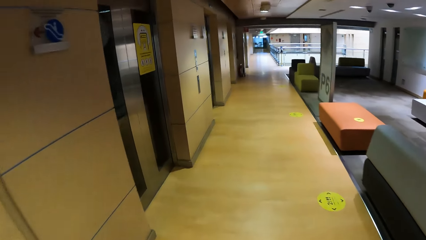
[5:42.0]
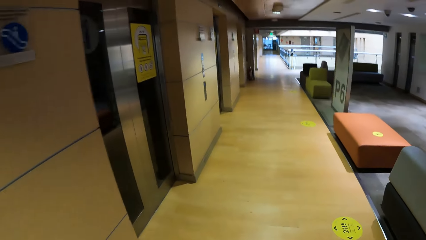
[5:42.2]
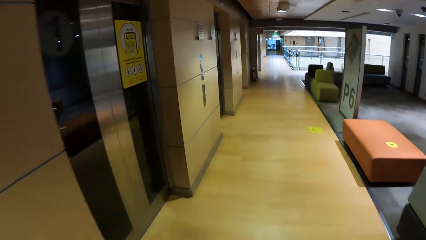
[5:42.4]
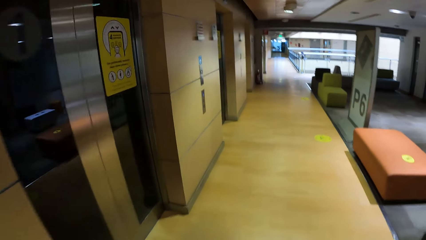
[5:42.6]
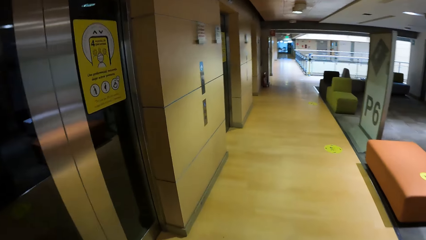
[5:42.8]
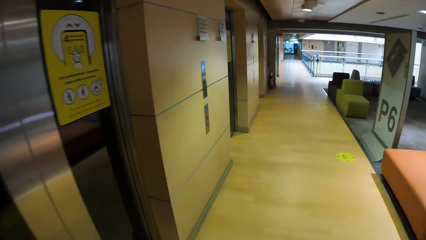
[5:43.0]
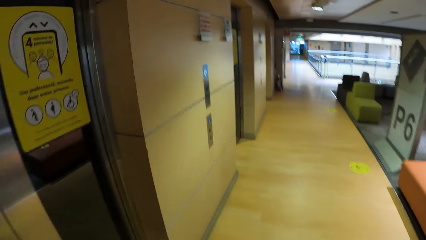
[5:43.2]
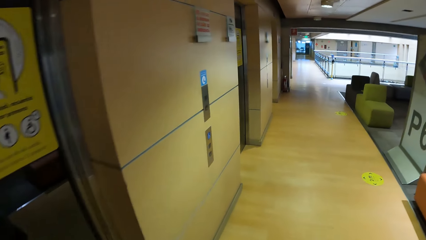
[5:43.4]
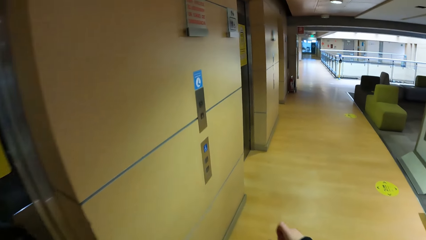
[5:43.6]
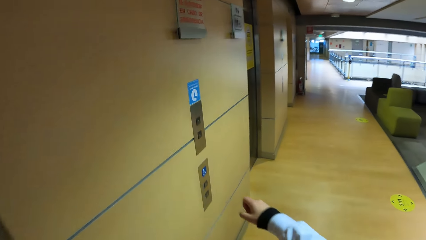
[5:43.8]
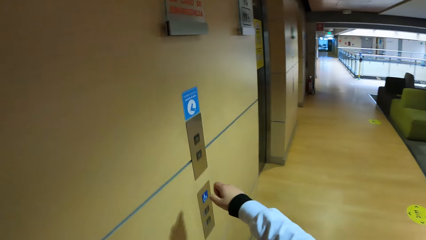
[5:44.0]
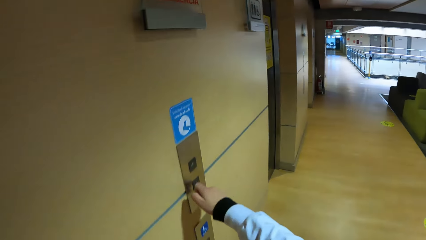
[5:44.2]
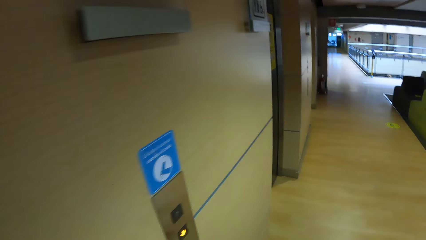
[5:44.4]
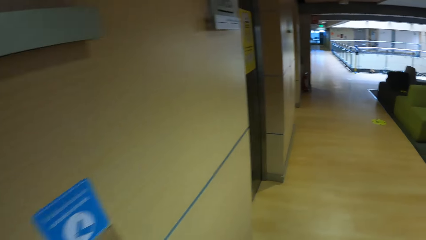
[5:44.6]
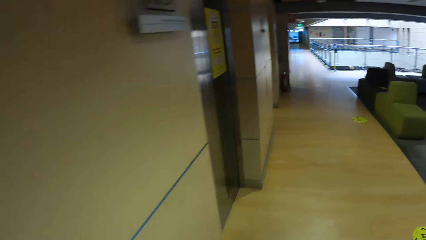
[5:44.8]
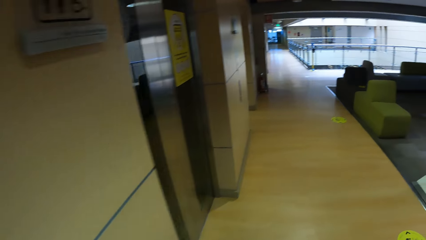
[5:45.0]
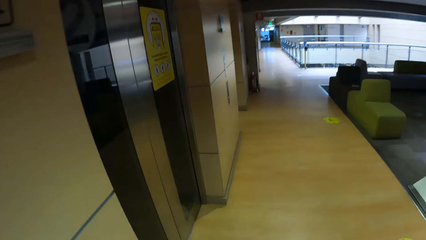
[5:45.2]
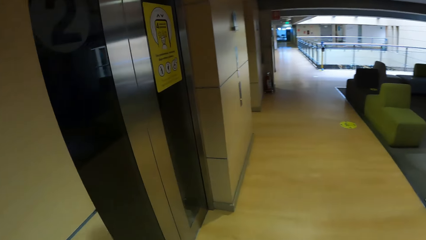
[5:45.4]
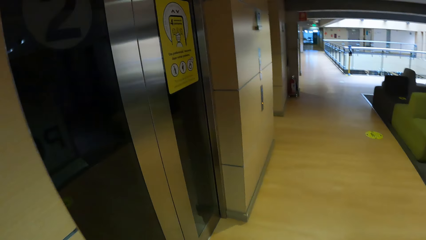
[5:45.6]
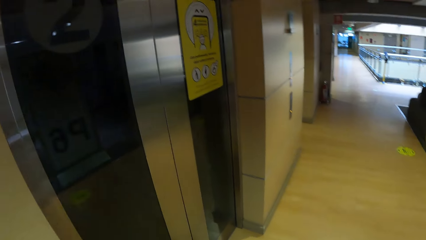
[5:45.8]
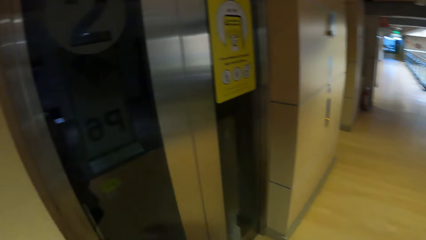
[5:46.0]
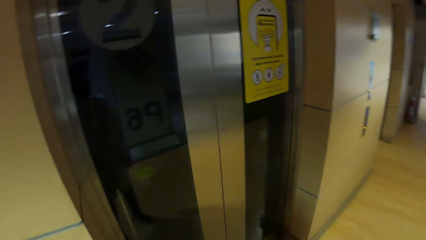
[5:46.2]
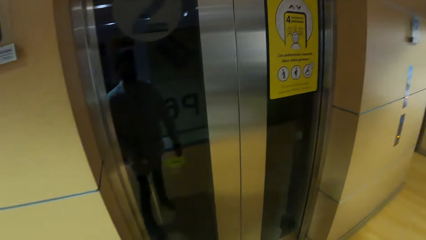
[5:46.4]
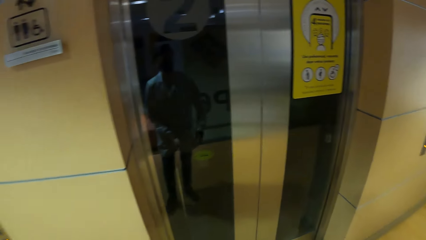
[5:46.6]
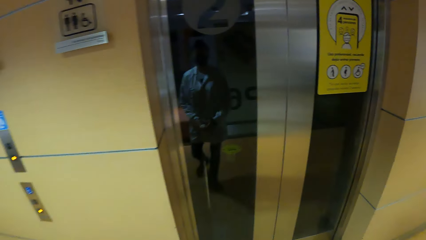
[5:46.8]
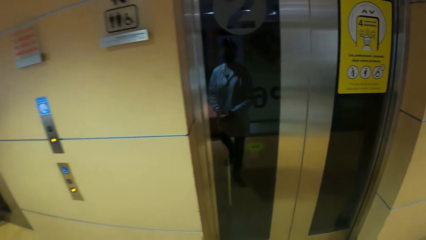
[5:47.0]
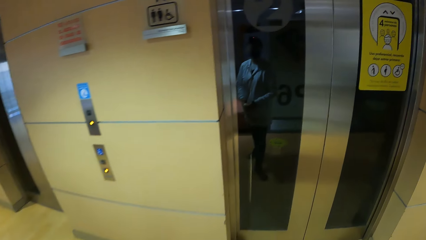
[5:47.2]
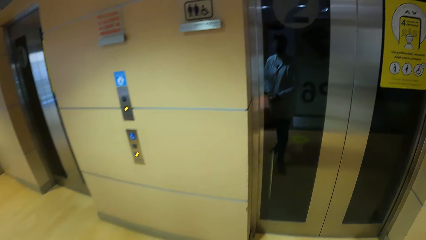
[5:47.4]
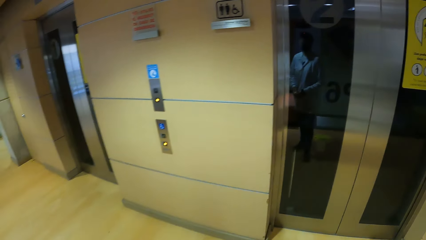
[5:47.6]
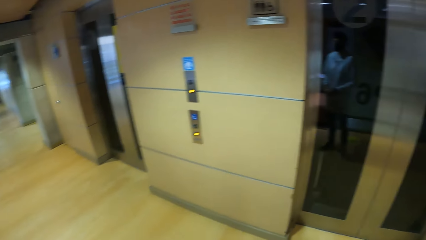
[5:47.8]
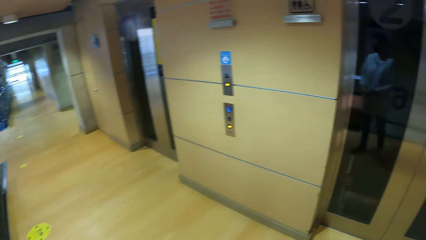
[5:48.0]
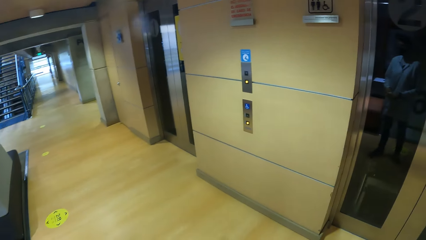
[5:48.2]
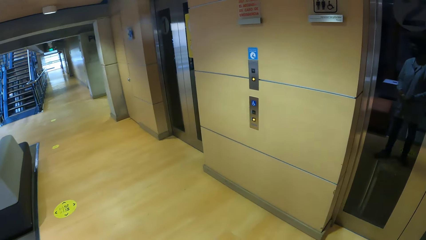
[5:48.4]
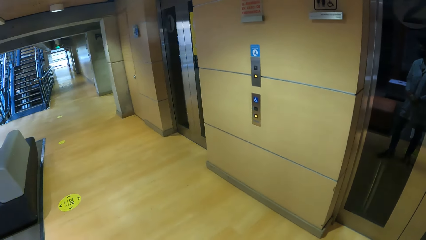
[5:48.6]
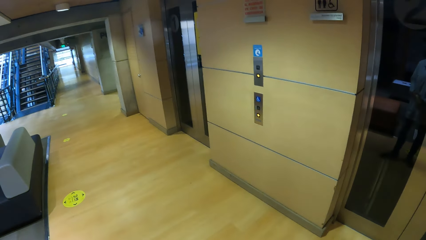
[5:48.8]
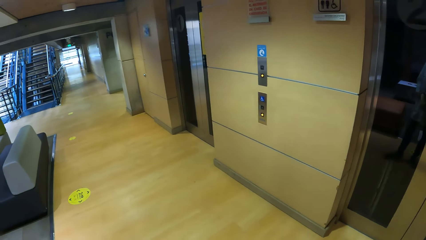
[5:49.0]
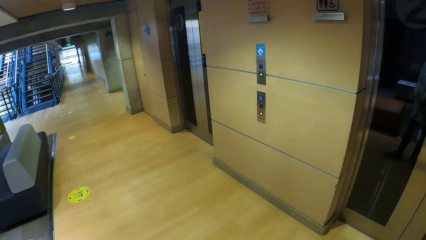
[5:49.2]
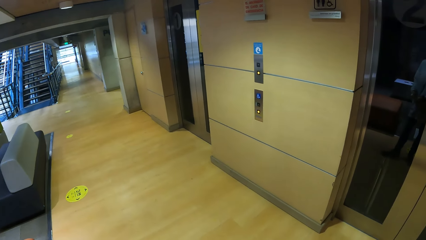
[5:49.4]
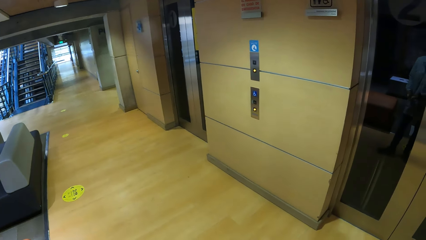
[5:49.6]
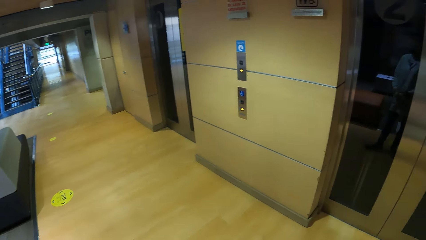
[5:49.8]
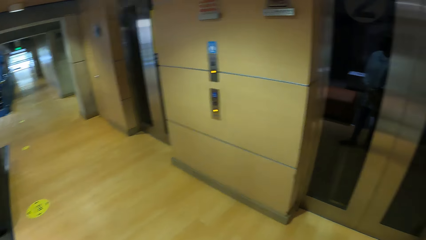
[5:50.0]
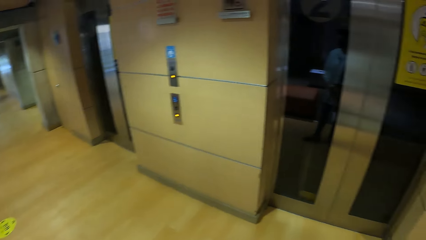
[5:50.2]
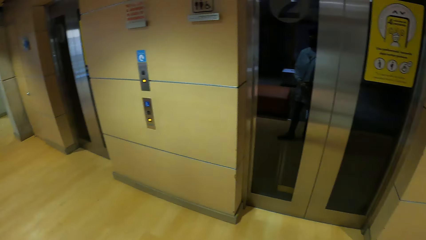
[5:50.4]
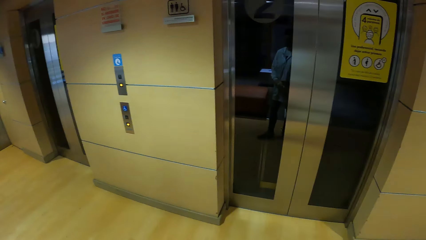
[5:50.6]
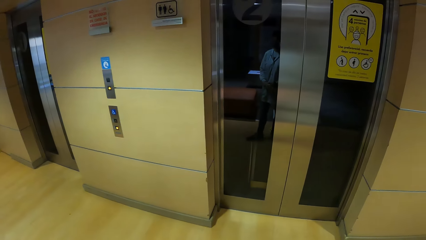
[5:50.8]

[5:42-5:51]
The camera wearer operates the elevator control with her right hand. She moves around and looks around.

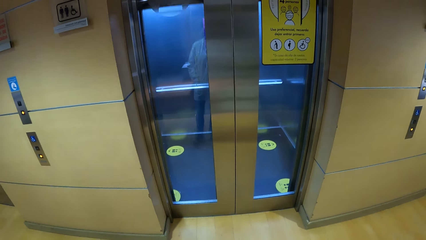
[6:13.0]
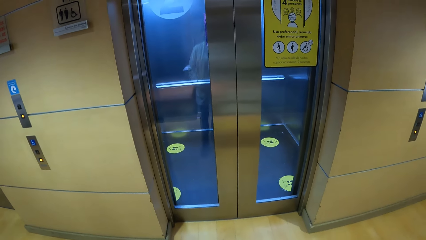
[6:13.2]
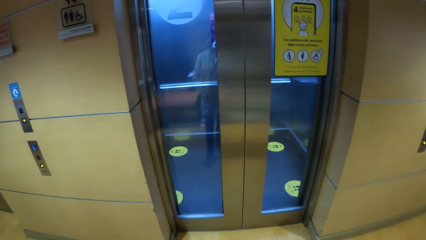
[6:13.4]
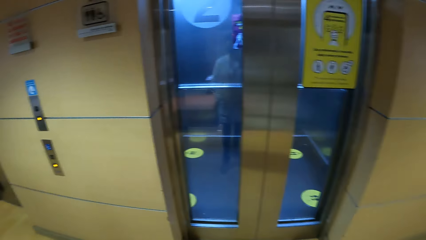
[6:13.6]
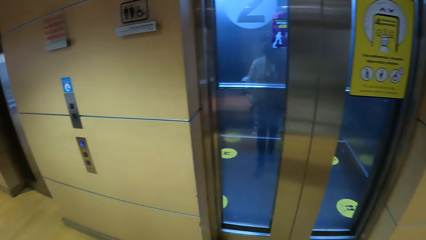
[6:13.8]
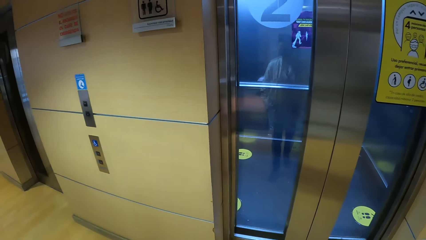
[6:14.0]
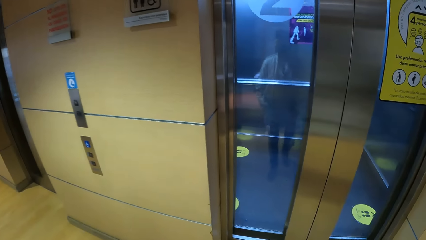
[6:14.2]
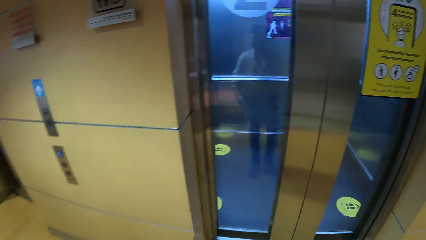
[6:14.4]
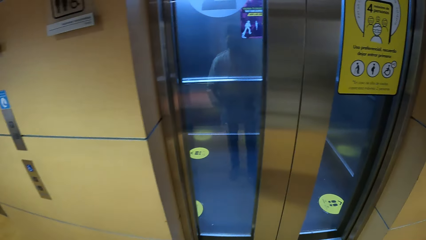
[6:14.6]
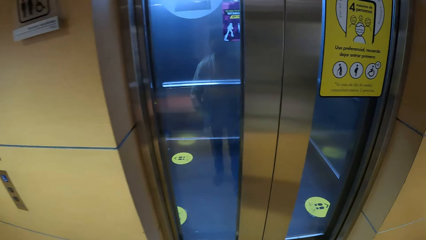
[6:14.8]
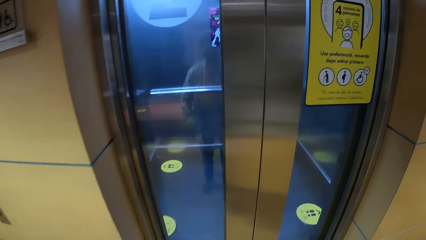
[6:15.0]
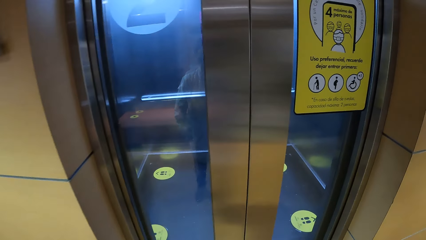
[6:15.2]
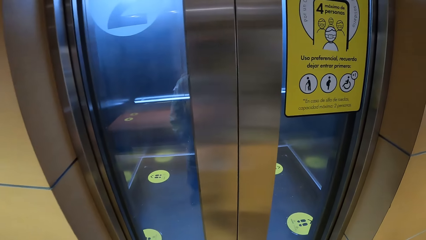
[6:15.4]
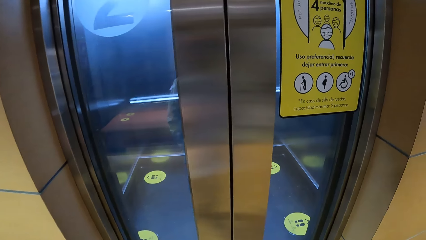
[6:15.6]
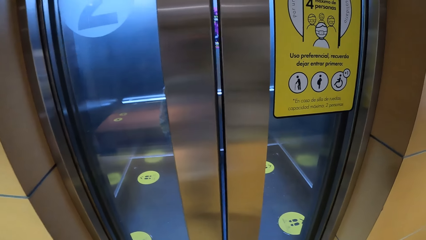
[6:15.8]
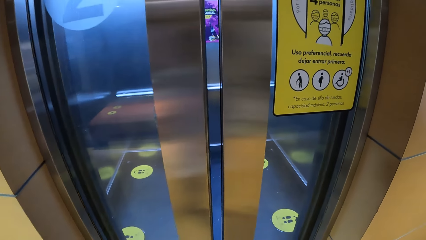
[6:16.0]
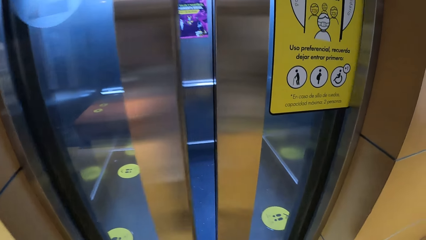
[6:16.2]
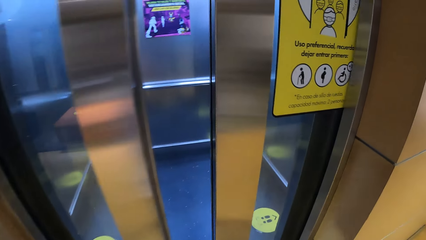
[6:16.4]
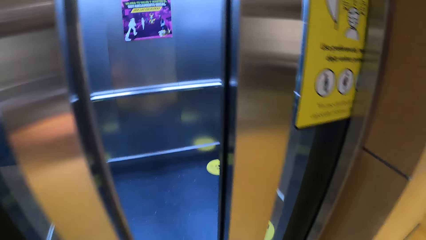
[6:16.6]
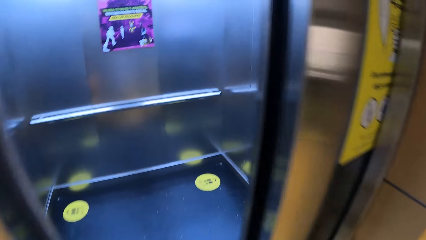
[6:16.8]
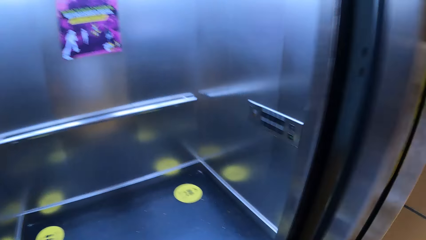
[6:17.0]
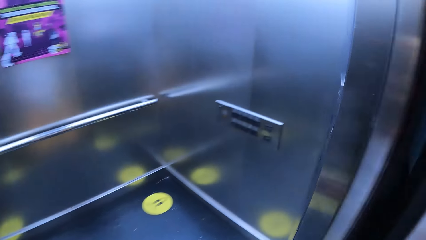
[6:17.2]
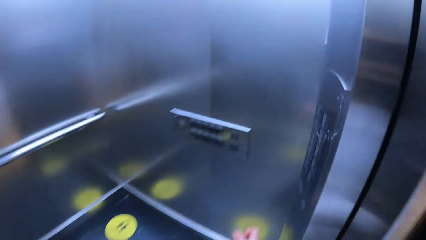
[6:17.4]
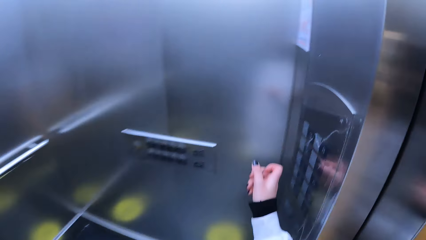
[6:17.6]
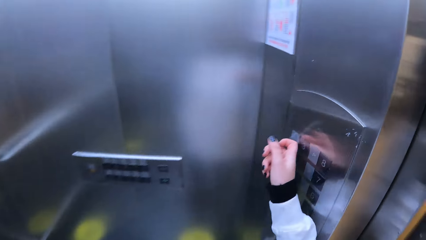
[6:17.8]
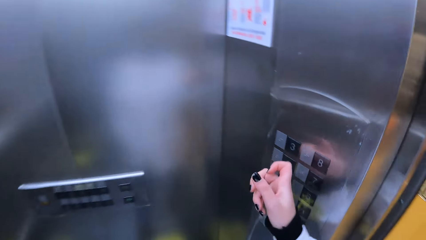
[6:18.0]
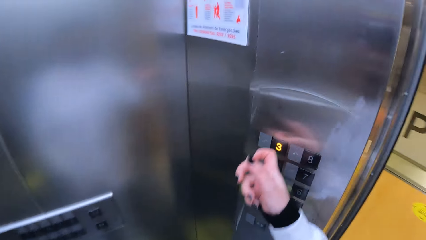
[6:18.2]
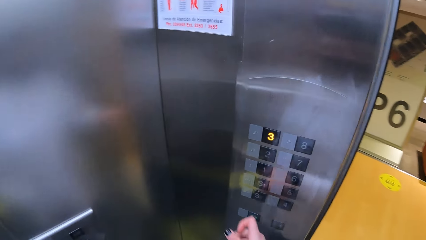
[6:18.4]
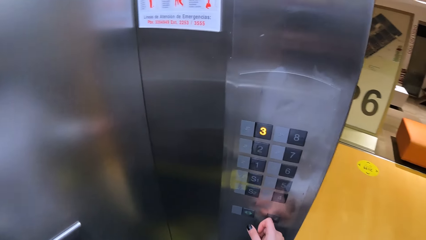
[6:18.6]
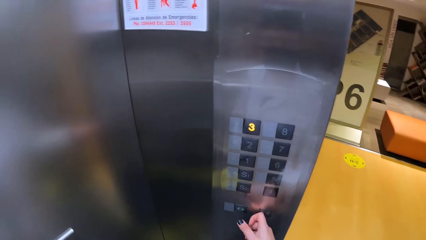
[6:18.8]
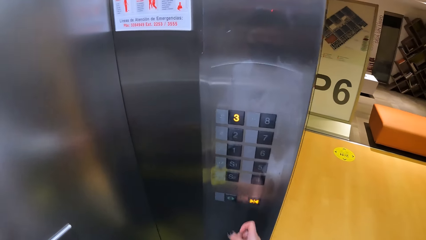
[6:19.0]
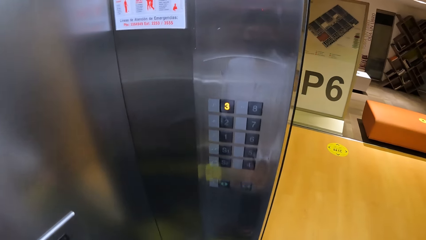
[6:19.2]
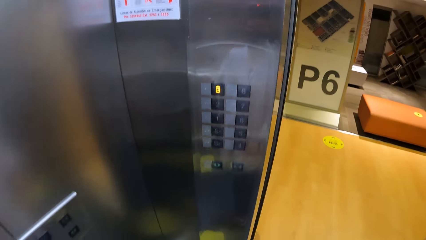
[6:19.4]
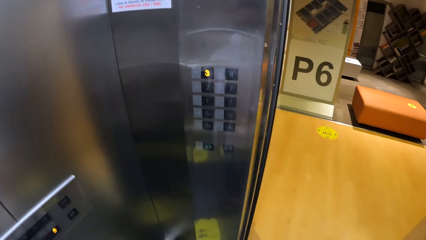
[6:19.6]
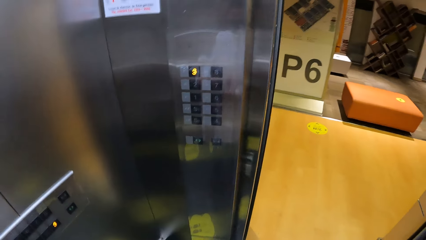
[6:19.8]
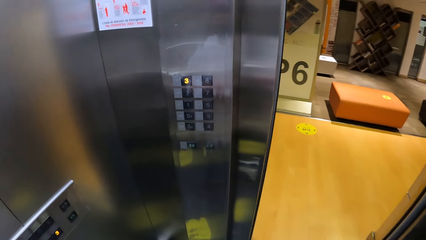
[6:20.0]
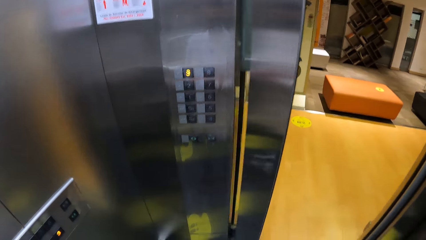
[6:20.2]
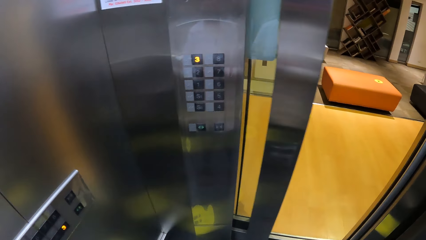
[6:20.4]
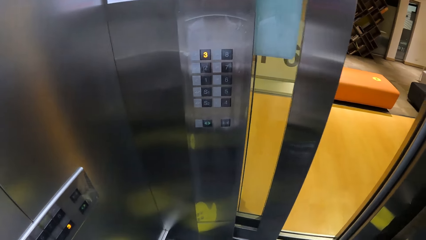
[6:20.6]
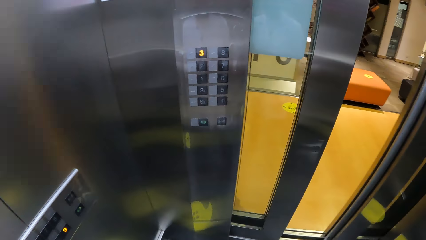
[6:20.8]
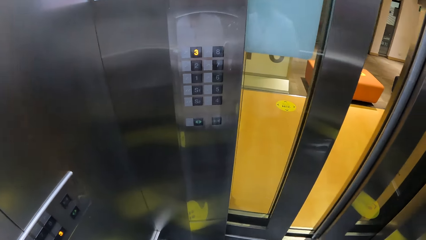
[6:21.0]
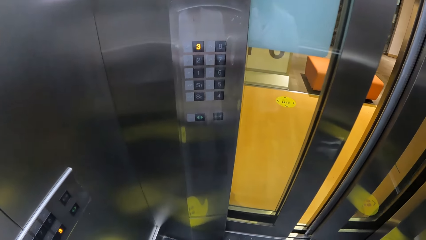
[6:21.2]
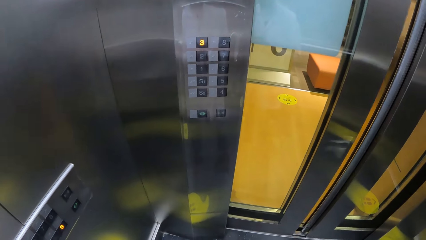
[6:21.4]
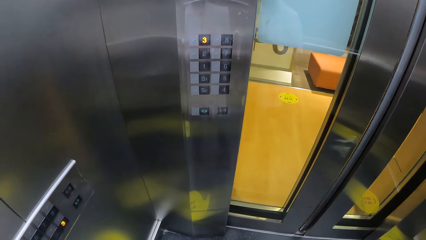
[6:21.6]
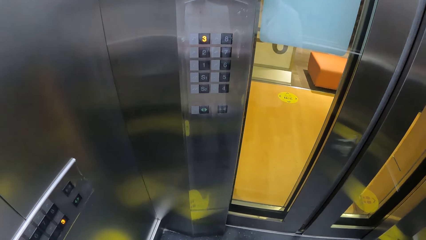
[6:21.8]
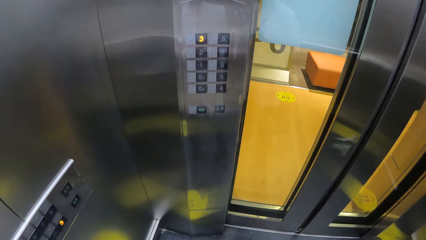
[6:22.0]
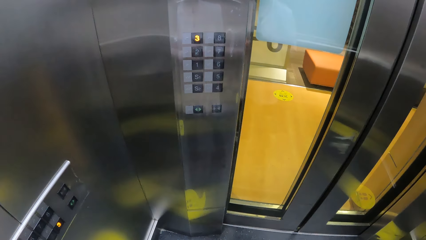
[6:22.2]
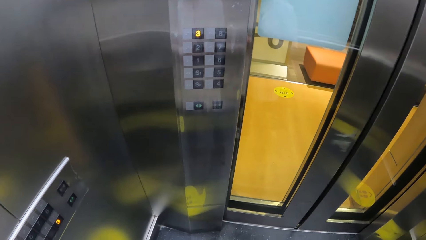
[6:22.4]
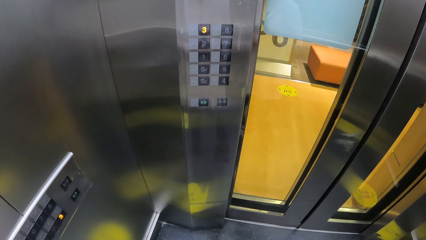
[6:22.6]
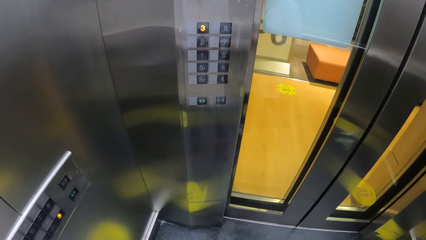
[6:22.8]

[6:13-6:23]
The camera wearer walks into the elevator in the building. She operates the elevator control with her right hand. She looks around.
